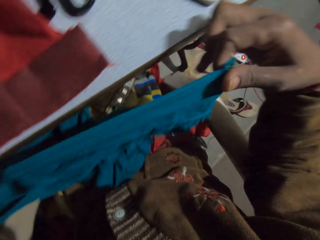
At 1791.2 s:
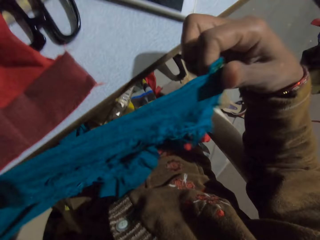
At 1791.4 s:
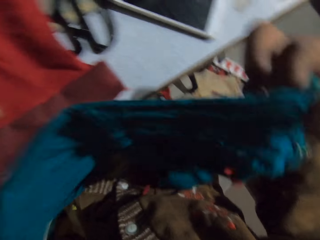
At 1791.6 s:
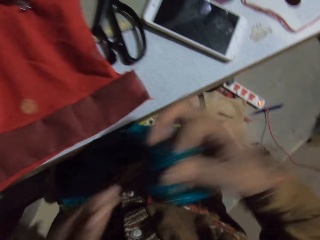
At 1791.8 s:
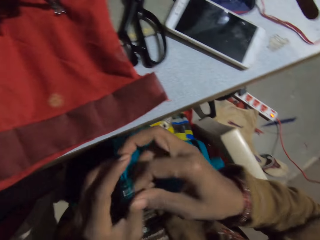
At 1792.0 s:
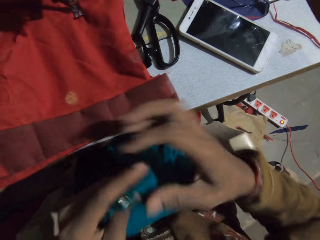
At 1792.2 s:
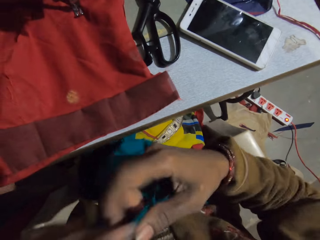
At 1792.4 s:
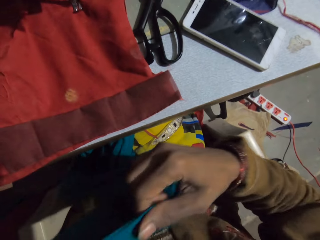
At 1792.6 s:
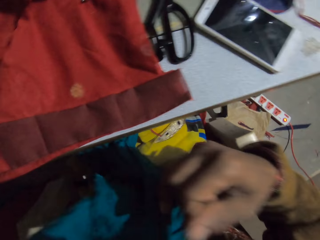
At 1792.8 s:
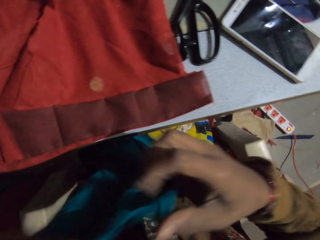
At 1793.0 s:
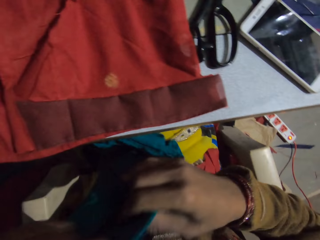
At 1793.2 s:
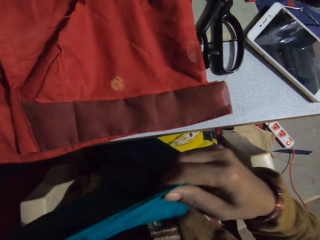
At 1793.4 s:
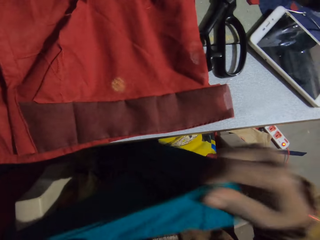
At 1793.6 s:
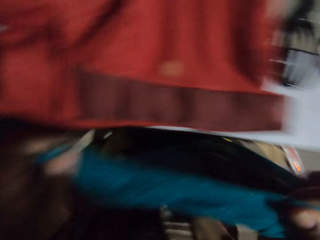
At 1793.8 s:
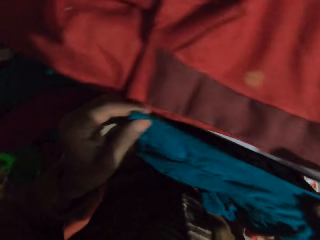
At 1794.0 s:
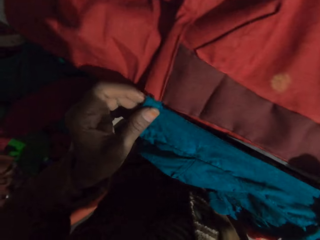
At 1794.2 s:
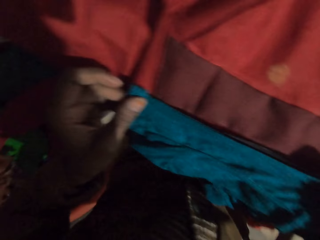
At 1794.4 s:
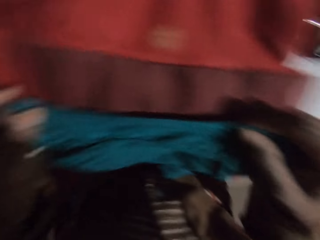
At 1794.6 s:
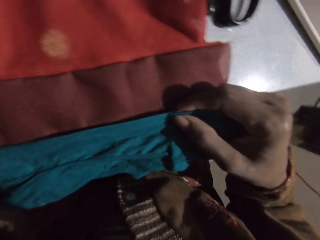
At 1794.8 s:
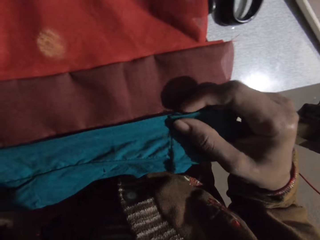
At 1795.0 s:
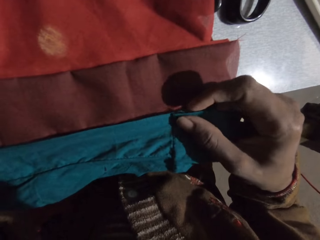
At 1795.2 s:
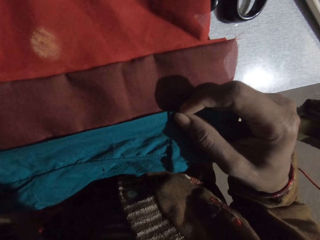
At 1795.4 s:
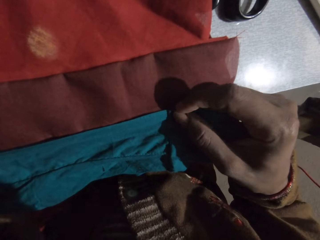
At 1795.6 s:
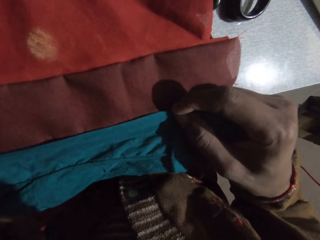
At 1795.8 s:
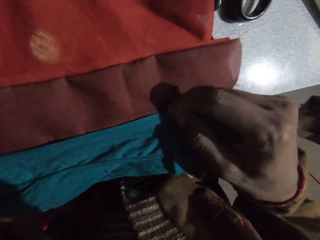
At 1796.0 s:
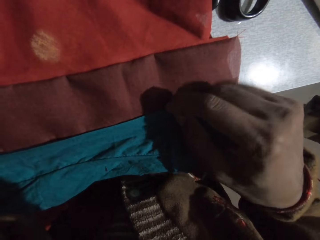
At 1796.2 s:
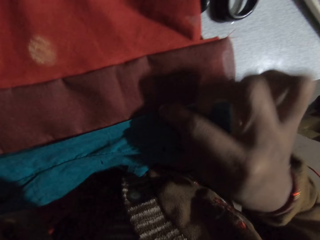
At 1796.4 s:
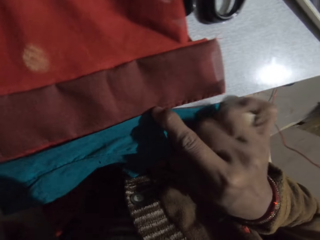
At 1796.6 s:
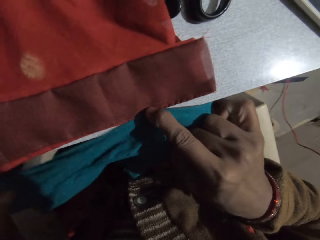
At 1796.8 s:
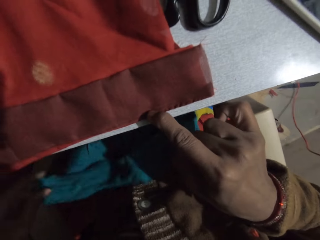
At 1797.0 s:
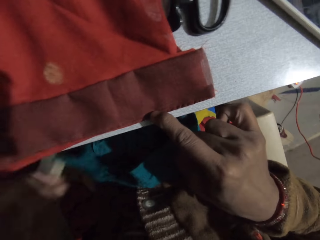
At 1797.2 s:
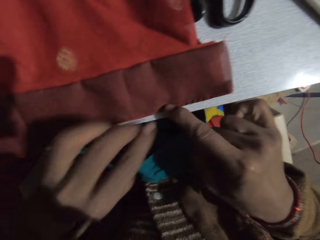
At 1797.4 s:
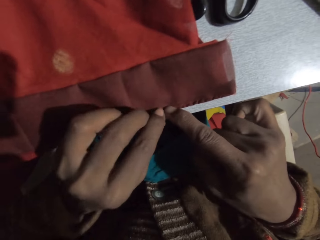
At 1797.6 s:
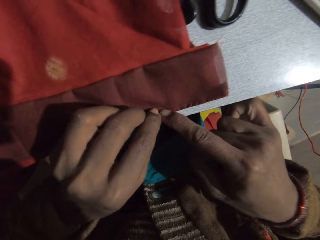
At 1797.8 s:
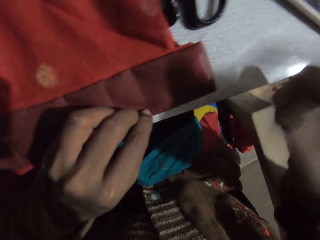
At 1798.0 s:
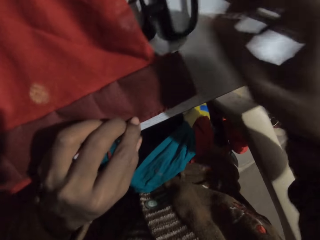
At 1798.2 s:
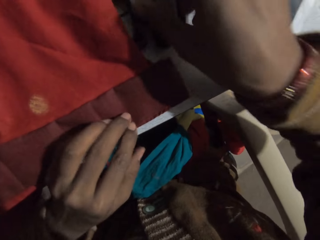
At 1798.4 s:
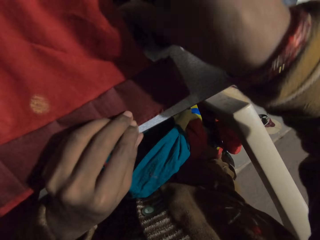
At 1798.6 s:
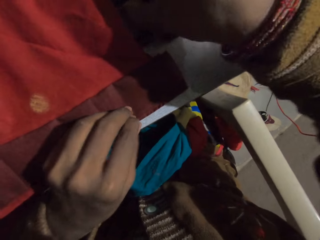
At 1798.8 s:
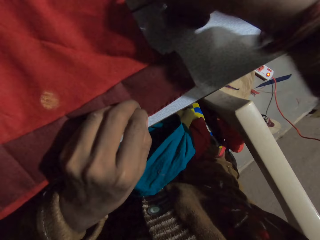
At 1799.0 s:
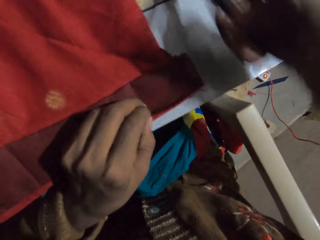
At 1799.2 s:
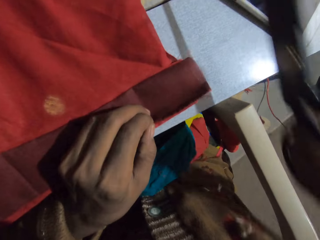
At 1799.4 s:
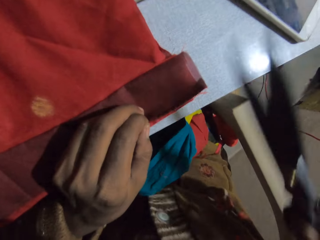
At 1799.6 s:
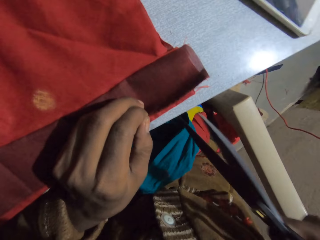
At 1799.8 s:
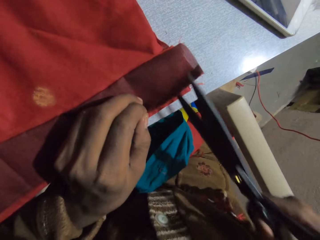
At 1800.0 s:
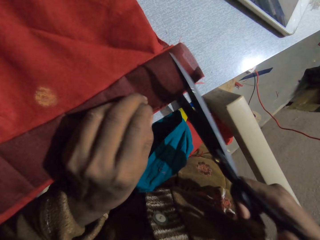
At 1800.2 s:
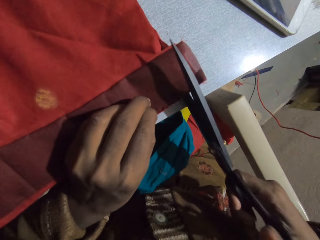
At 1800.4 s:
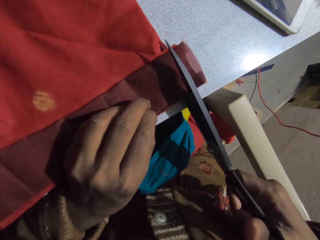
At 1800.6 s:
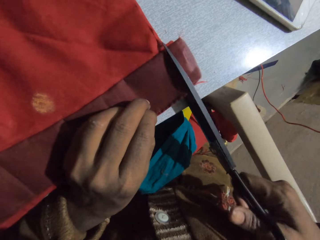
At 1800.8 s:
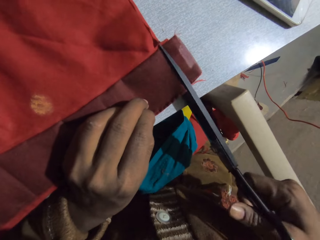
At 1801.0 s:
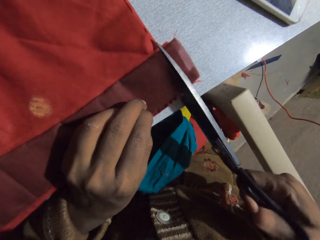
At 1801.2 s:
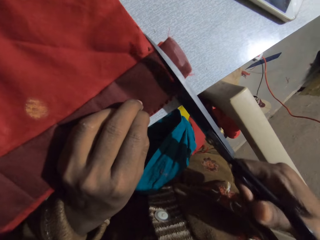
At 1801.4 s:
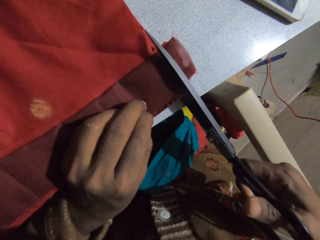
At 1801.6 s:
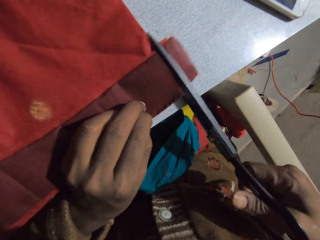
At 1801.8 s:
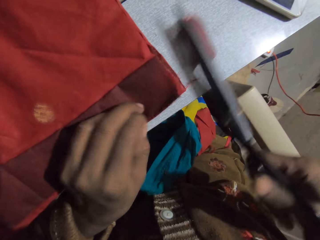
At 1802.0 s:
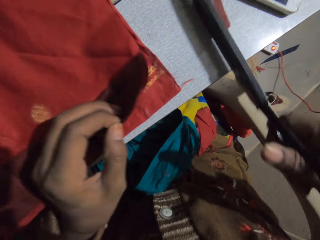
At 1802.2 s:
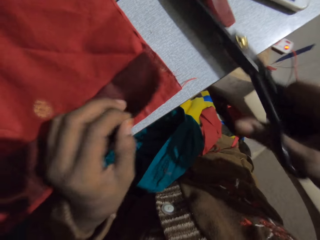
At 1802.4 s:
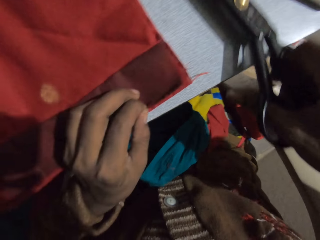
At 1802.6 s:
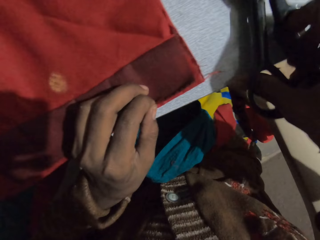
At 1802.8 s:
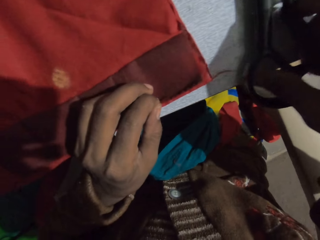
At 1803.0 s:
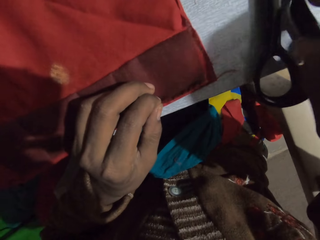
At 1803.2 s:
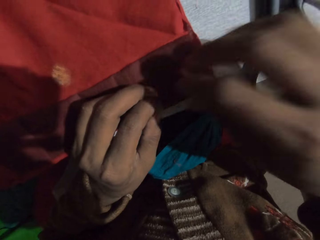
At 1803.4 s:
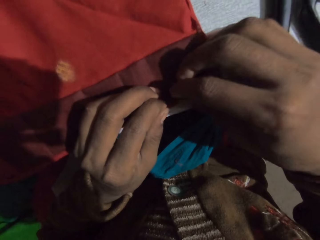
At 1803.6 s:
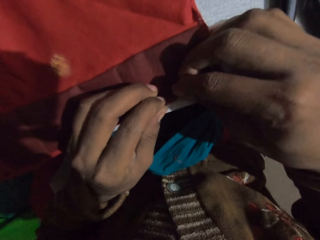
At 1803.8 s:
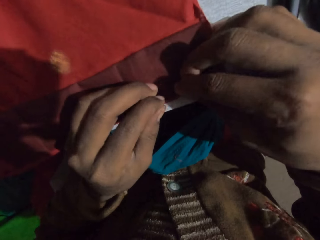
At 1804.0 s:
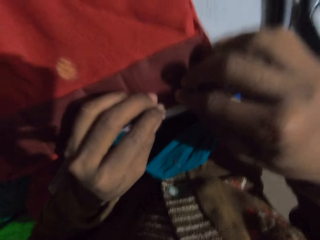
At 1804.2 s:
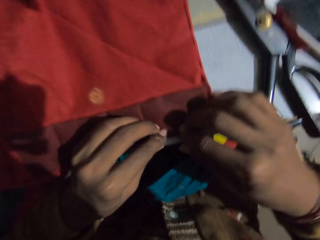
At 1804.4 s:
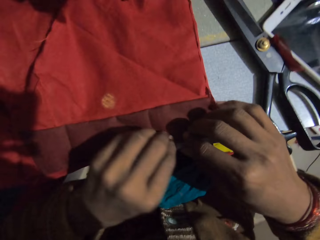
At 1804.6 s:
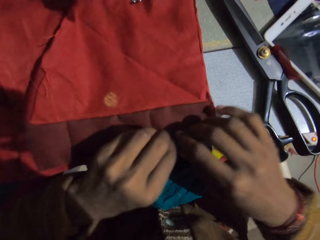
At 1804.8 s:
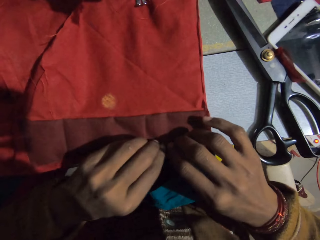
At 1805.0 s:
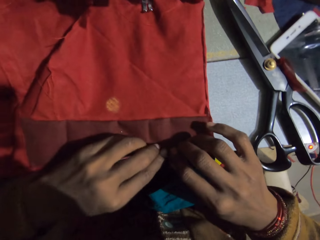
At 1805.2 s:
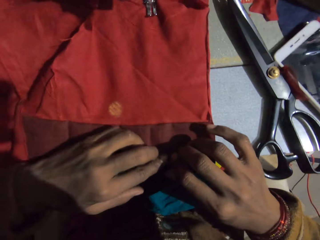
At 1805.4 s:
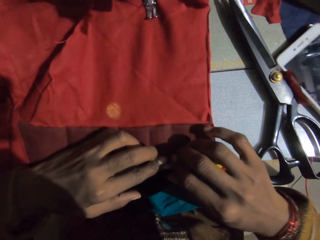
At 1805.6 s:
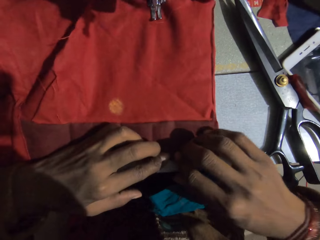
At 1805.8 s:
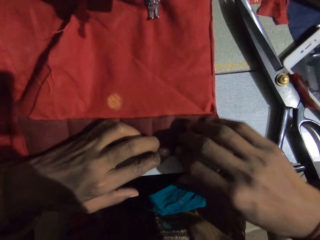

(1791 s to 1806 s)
The camera wearer joins the clothes together. They measure the fabric. They hold the cloth. They pick up scissors on the sewing table. They cut the cloth using a pair of scissors. They place the scissors on the sewing table. They hold the cloth.

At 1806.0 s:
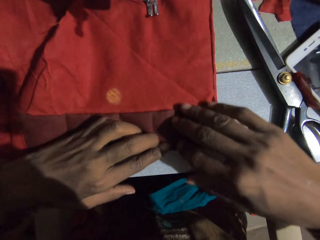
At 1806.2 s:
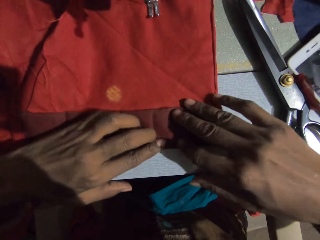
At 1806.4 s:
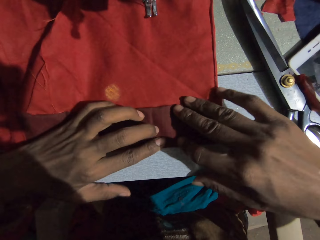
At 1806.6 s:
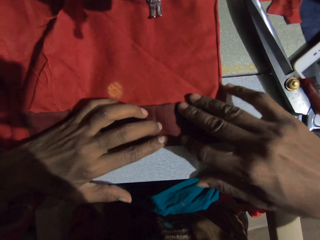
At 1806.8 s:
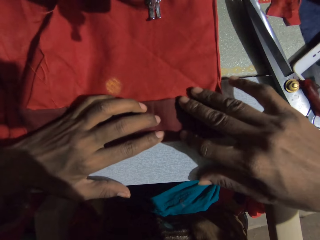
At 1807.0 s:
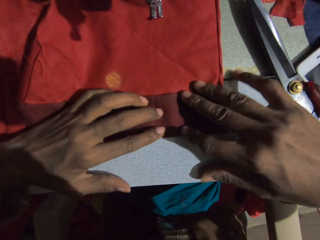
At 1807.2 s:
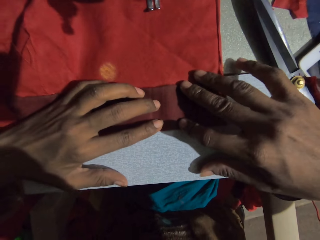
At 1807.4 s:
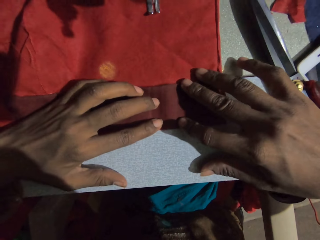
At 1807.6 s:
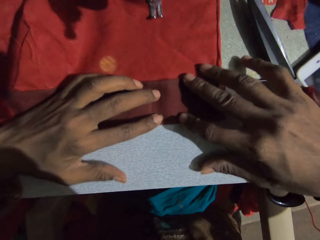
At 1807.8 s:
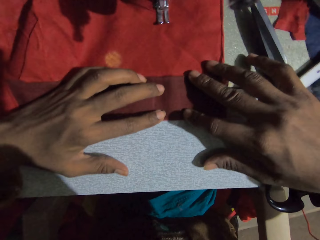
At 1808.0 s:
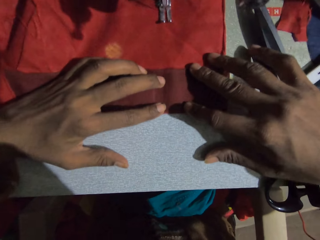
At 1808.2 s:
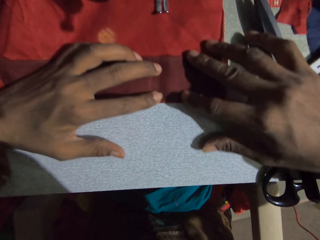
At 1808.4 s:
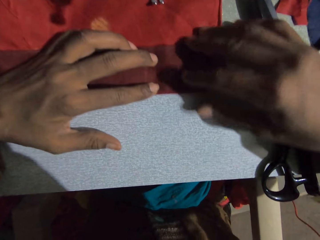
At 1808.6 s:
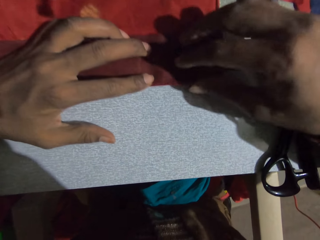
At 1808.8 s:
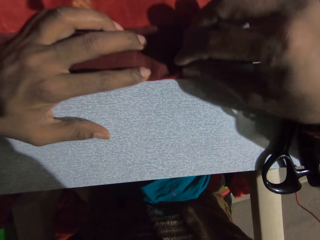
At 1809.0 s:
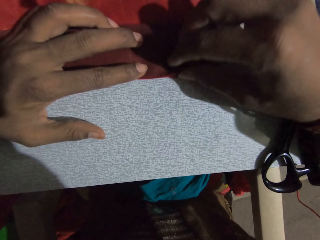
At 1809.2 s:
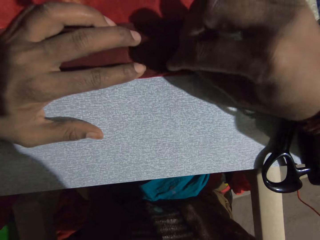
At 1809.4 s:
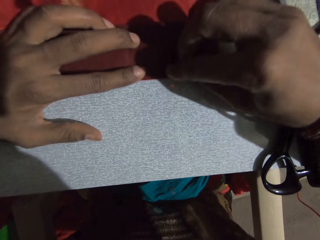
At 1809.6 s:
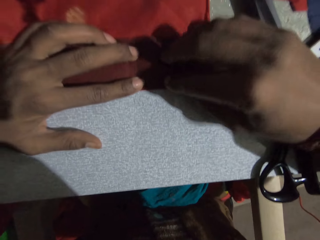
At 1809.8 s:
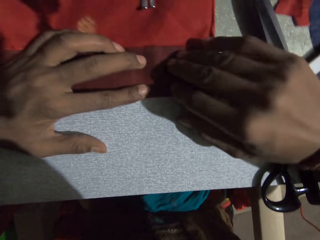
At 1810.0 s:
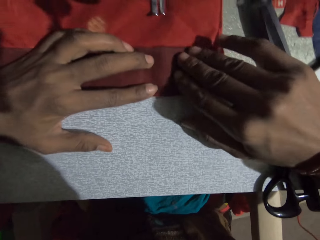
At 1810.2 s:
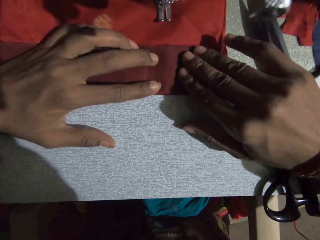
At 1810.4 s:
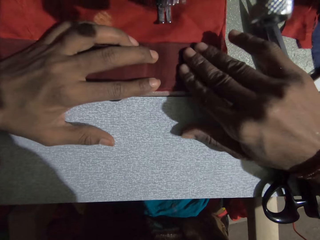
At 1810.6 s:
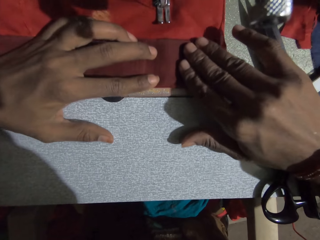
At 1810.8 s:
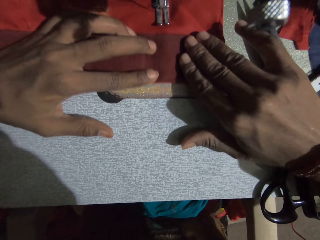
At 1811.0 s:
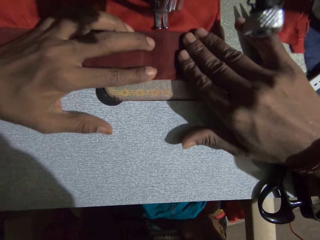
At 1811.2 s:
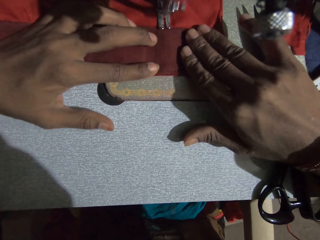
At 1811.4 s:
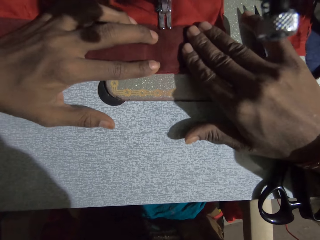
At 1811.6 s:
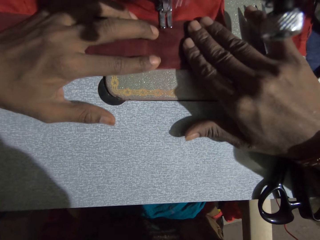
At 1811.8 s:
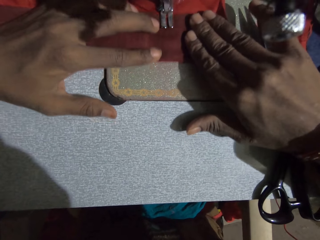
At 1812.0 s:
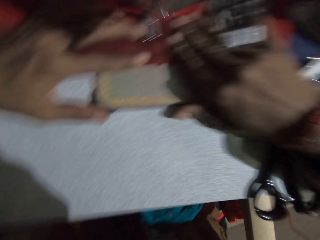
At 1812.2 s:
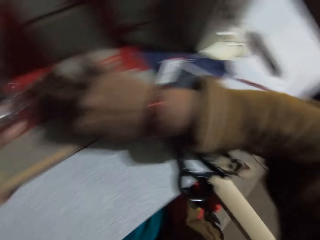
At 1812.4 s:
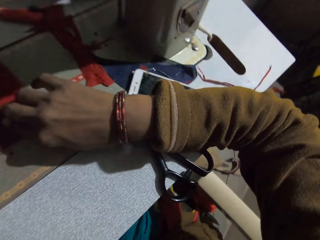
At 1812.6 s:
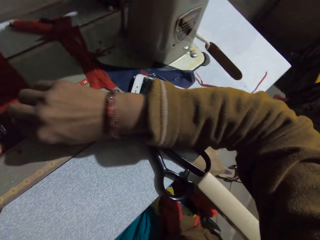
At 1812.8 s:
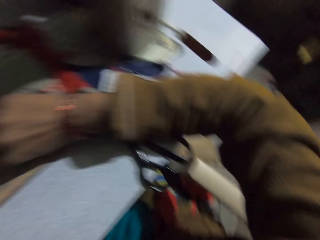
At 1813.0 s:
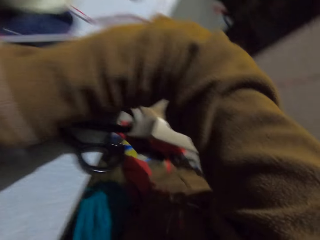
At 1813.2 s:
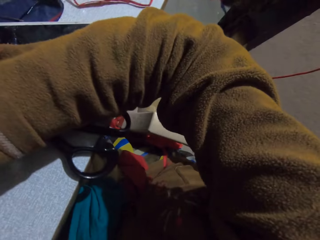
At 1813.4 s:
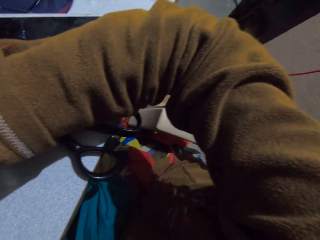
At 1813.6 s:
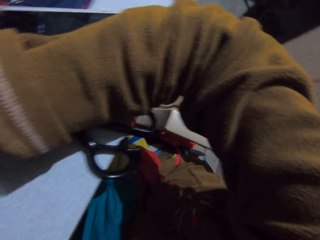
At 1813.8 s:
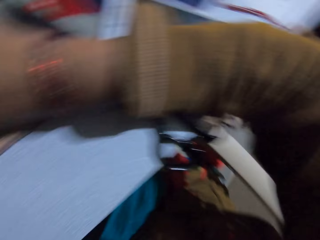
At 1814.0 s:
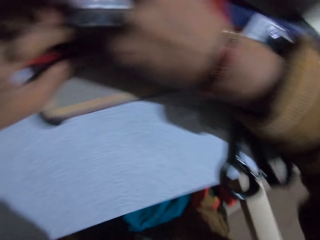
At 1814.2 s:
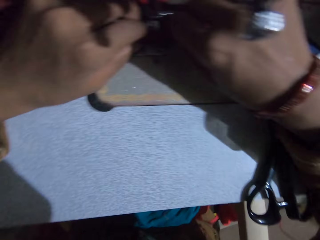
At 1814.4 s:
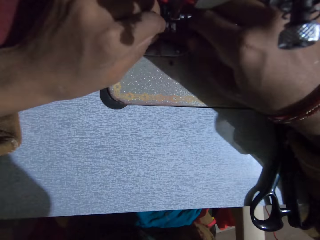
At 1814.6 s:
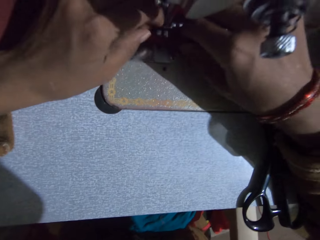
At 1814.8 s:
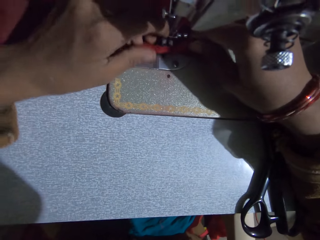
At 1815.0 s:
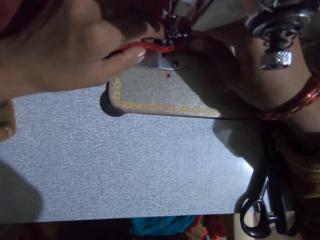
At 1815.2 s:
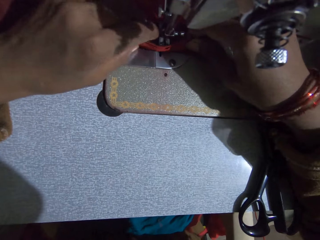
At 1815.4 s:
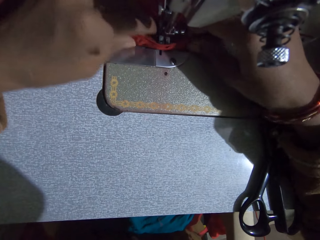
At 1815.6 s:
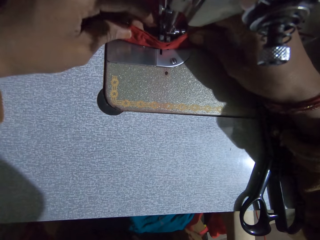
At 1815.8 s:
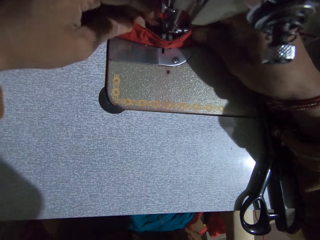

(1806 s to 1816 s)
The camera wearer sews cloth.
